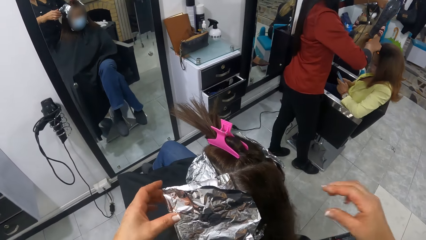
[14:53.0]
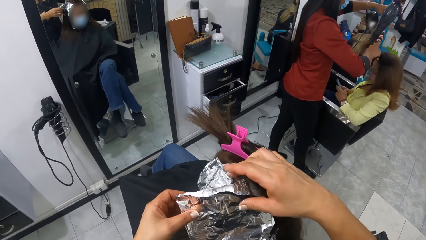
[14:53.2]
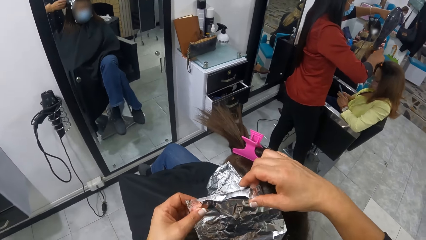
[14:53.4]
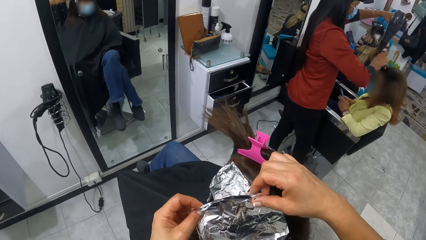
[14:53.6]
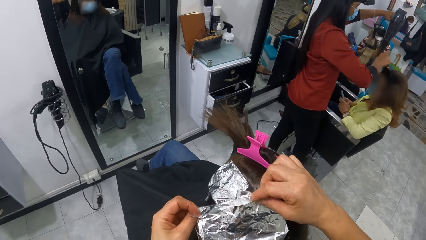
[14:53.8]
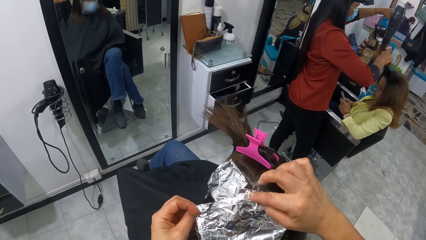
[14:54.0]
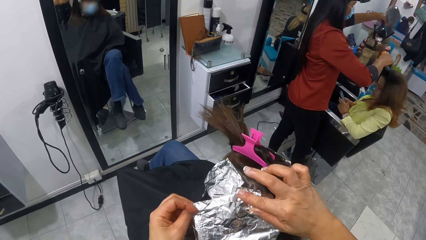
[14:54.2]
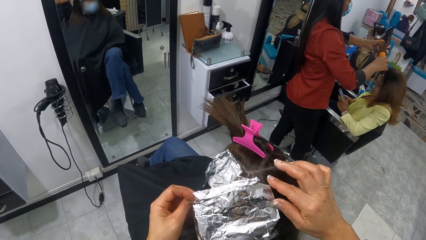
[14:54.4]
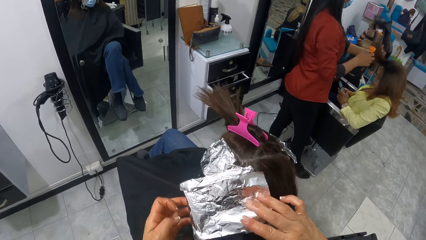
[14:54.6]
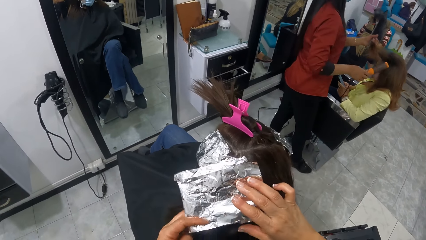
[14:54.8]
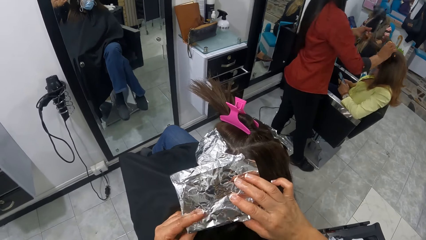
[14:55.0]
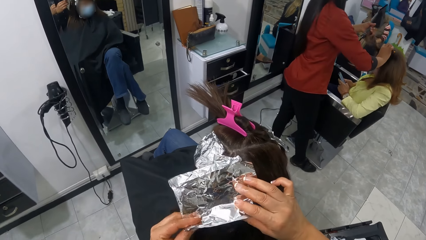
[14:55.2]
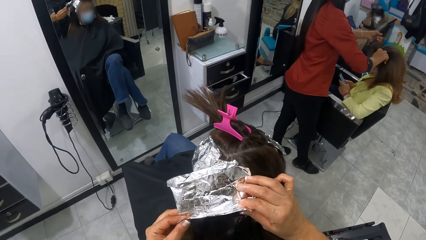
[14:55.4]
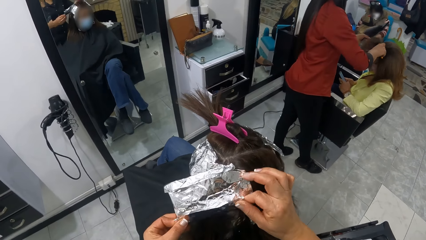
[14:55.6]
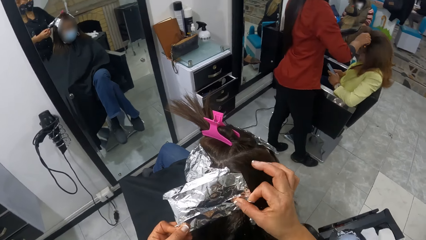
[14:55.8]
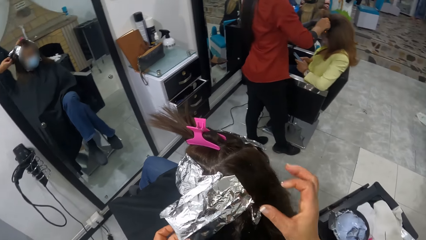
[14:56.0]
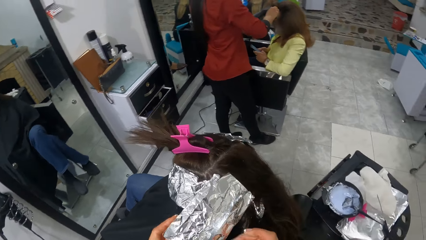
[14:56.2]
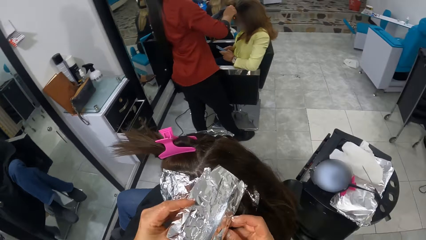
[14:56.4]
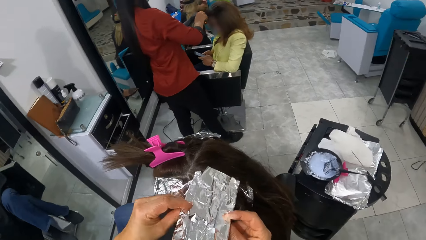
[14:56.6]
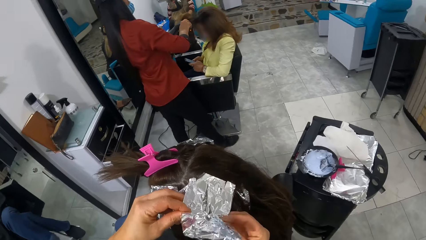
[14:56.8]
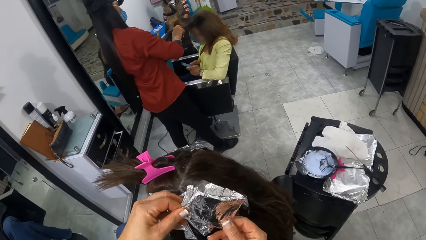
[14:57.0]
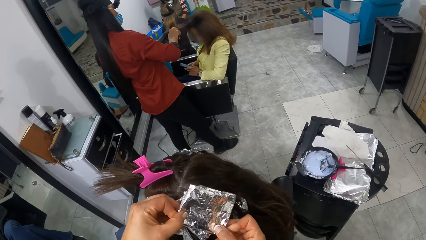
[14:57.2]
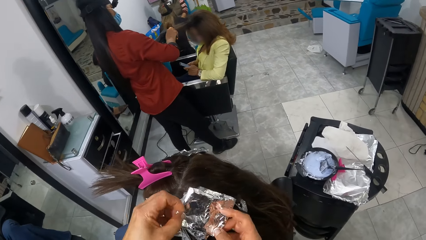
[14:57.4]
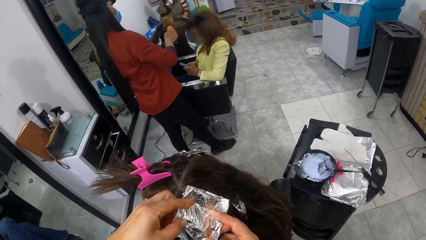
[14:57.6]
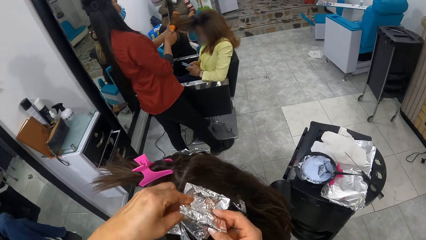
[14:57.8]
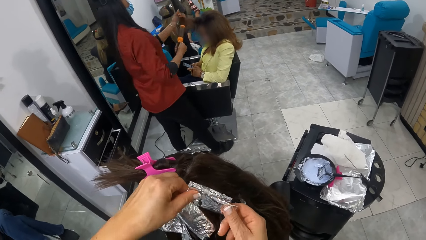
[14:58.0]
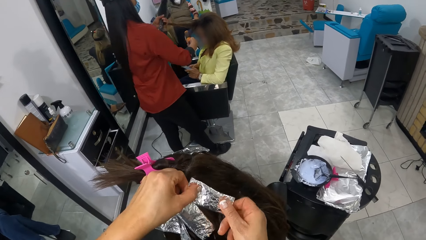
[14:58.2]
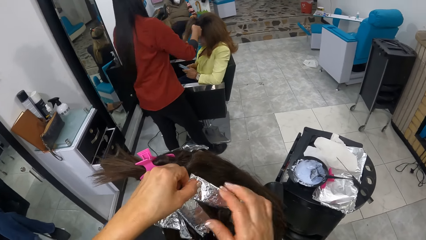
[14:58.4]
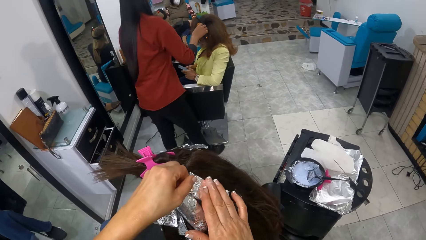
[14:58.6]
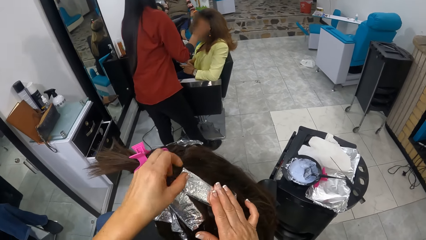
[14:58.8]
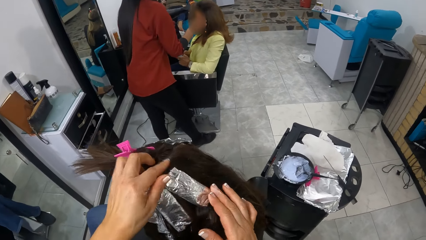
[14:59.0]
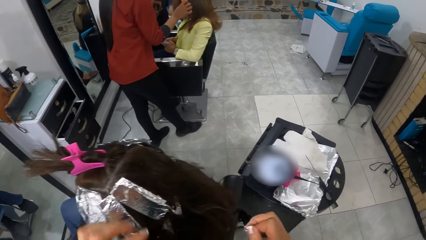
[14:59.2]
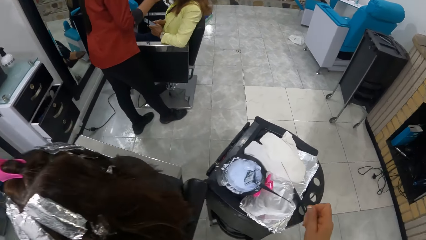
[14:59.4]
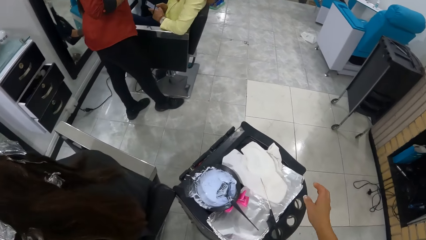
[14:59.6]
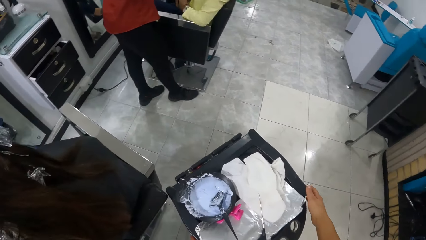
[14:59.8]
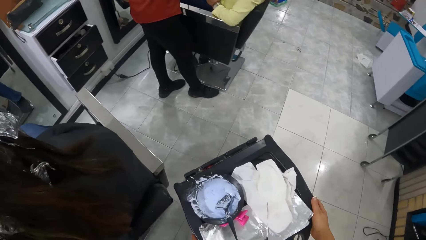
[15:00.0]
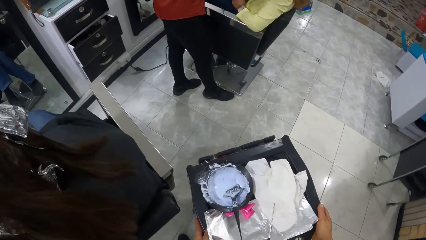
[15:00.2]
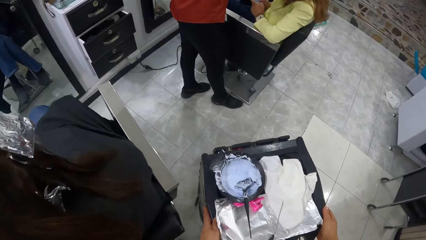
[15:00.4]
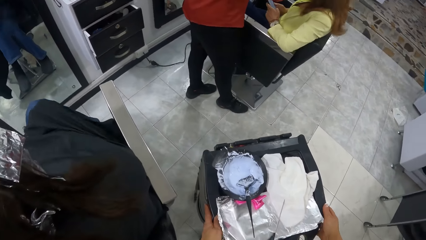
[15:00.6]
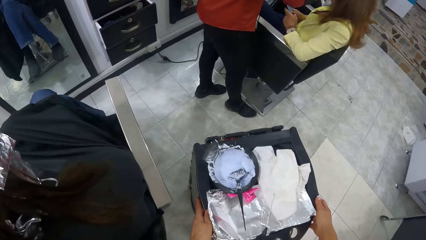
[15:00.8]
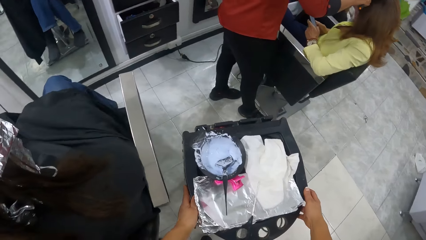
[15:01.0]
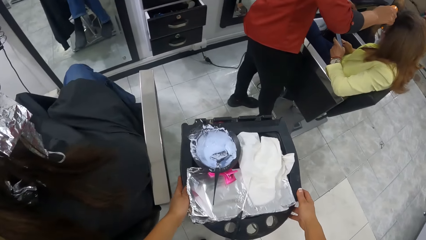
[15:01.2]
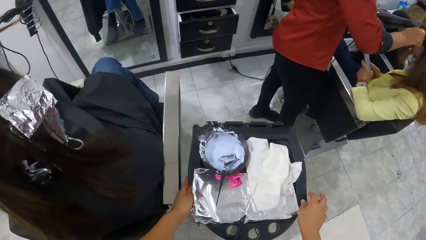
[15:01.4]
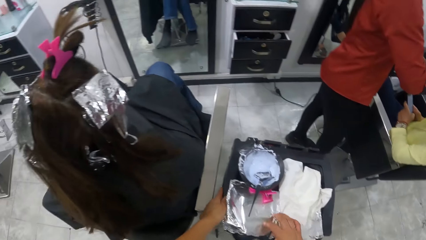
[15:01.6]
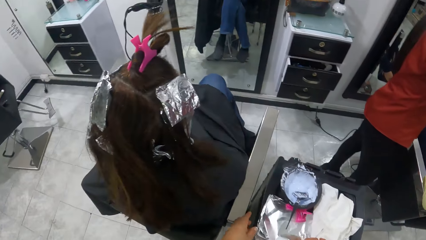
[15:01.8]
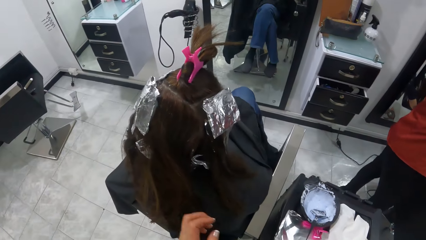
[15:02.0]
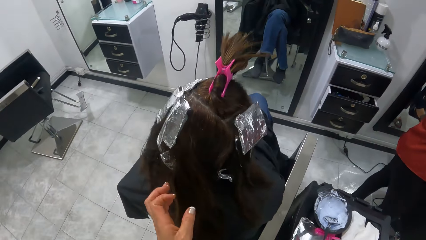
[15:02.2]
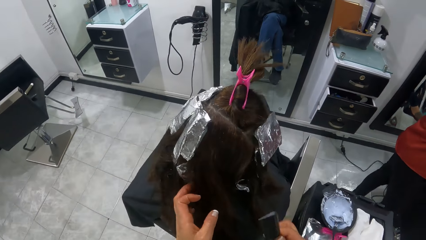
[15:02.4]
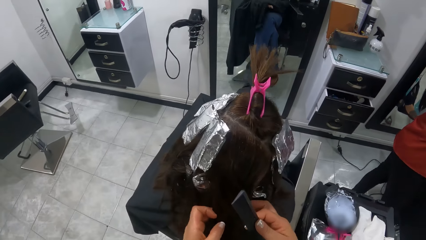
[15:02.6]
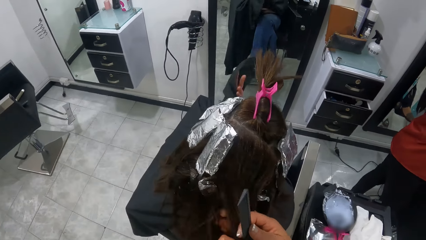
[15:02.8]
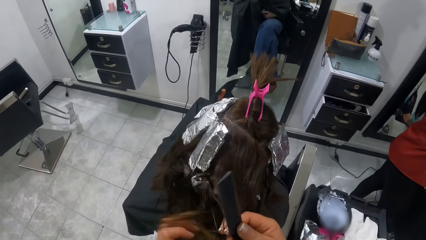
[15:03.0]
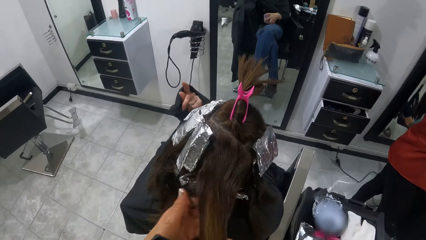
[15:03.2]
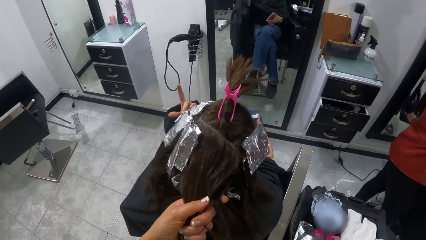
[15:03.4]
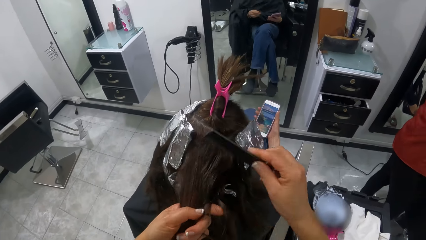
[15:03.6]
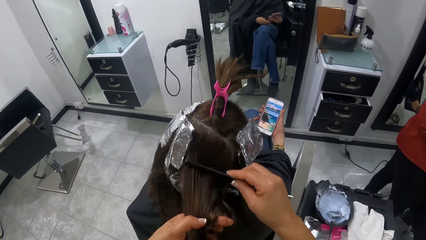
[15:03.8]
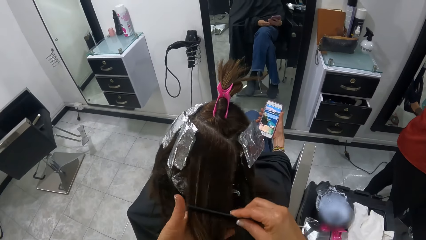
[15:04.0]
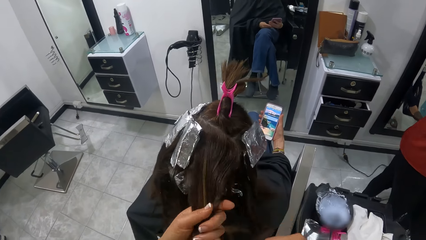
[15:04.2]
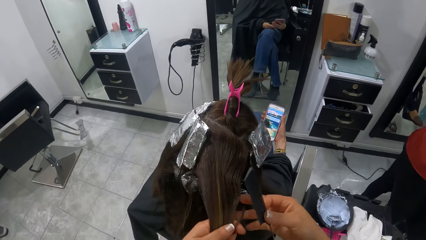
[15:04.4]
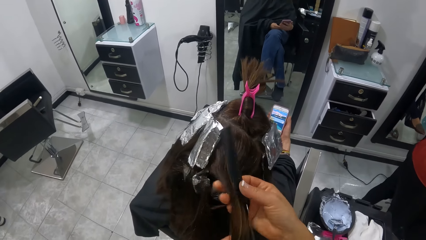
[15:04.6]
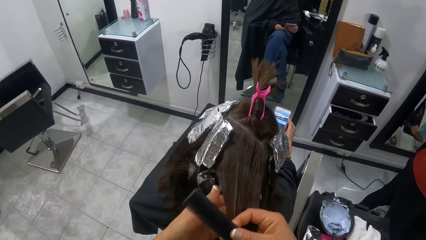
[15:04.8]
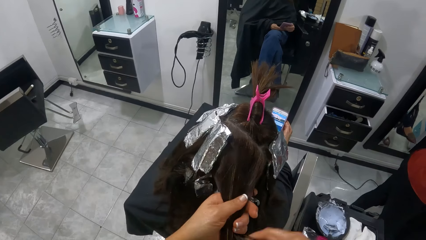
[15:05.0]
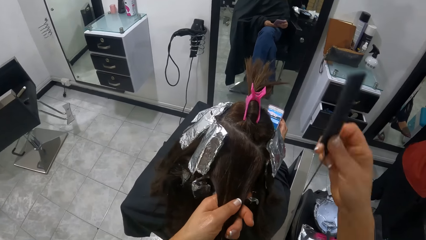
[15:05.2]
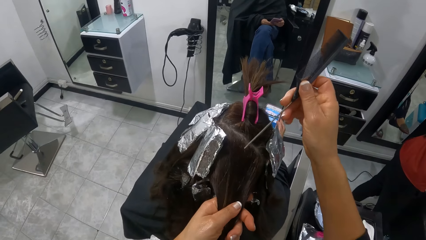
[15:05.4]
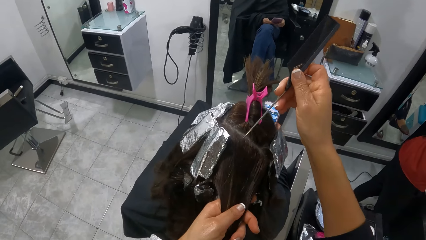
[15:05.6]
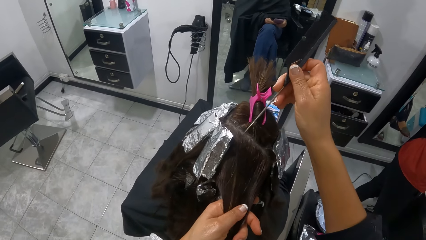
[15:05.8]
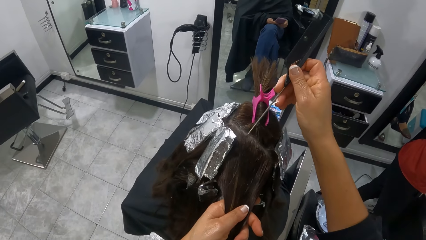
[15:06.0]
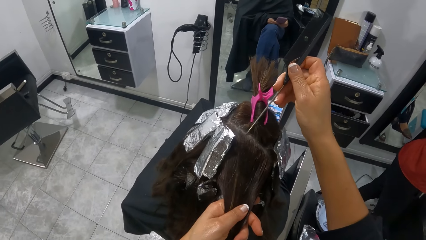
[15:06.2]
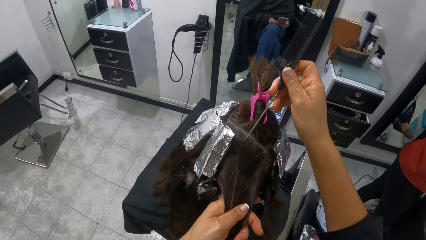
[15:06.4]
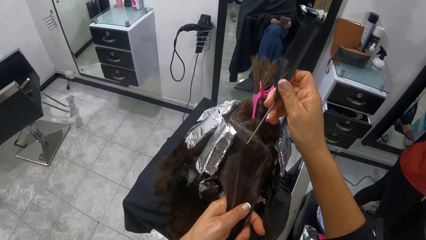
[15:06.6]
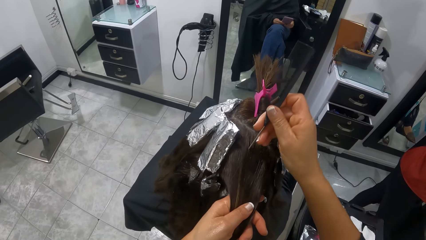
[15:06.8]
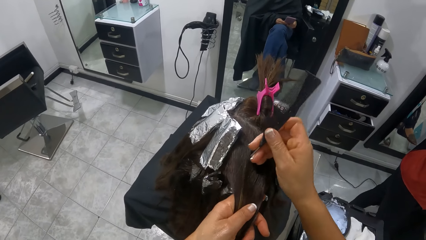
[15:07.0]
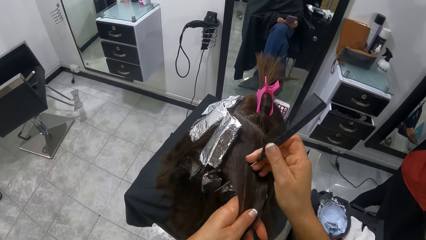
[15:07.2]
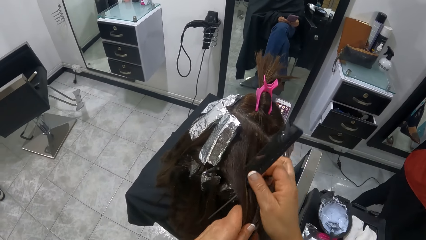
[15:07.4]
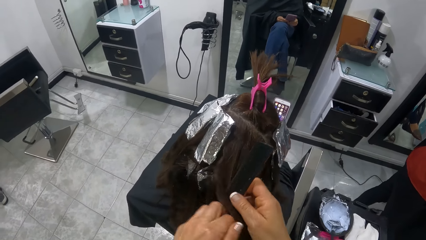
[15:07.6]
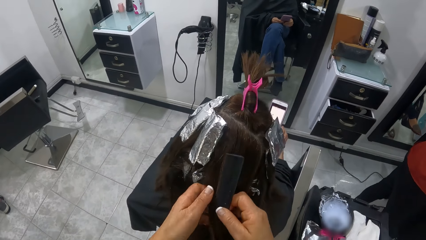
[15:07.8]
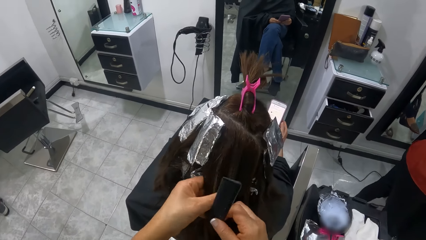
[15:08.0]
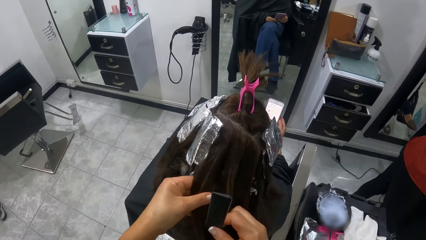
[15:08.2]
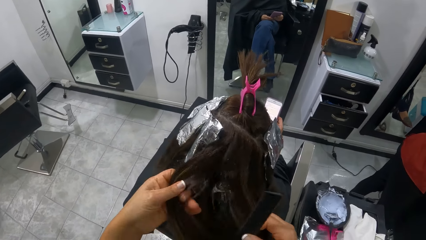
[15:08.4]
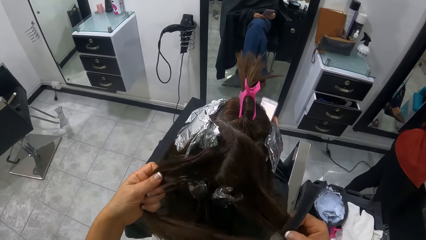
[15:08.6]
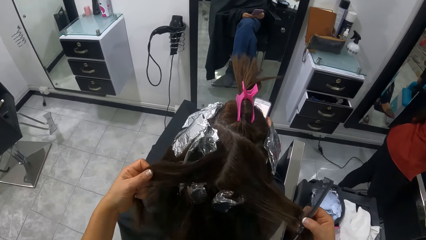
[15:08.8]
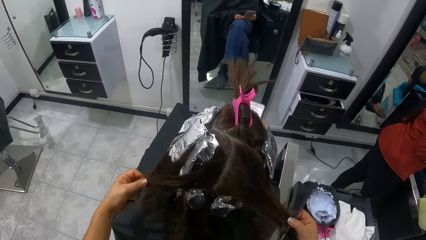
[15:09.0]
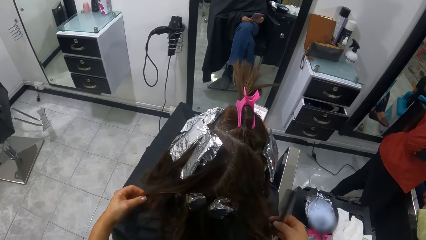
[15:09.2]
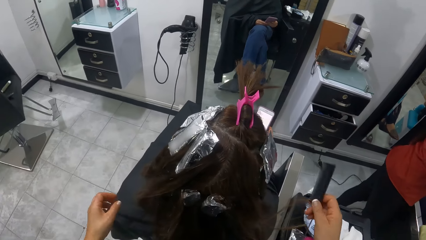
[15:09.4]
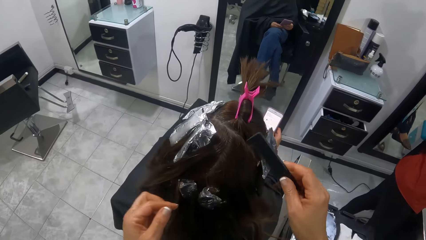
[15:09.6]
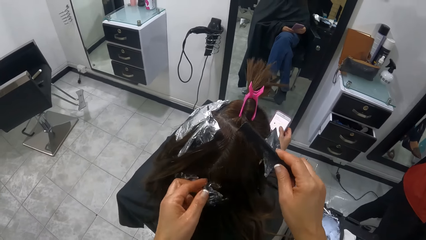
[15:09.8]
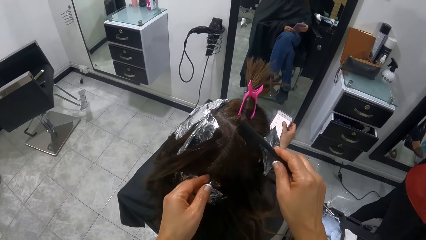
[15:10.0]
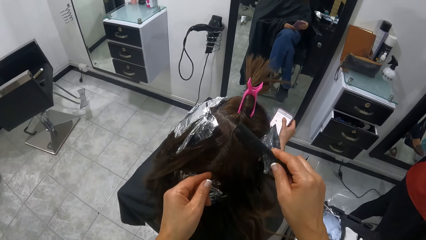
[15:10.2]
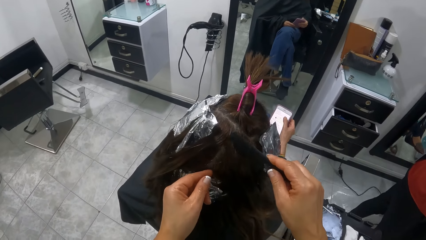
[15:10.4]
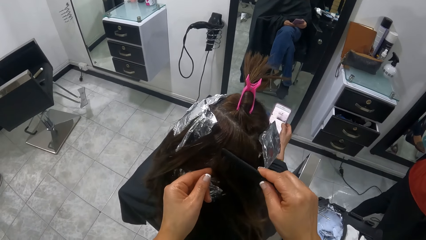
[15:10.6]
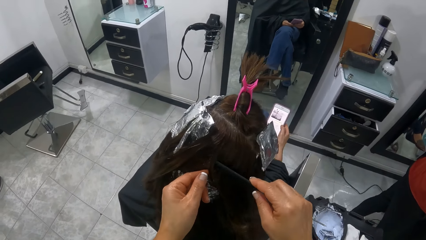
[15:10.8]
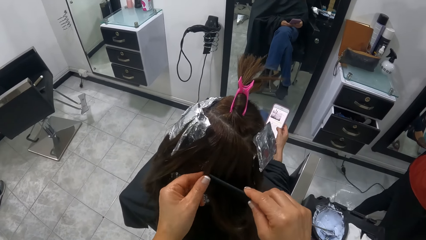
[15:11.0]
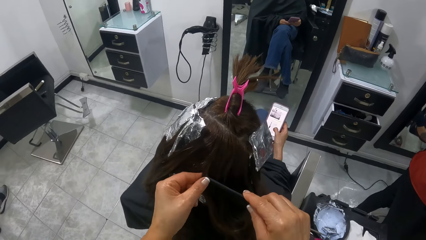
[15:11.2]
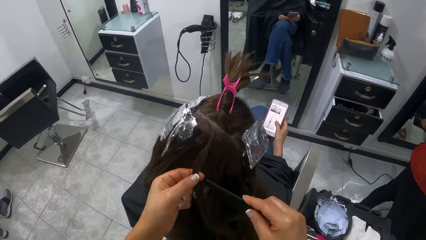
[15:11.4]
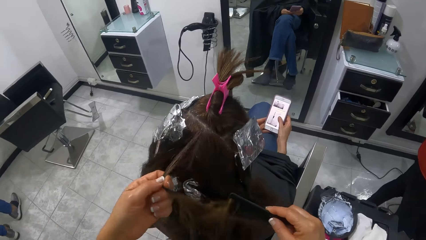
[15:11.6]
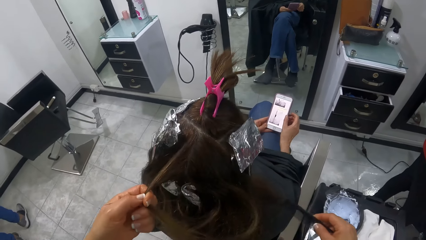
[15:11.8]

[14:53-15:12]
The camera wearer adjusts the stand with both hands. She moves the salon trolley. She picks up the parting comb on the stand with her right hand. She parts the hair of the woman with the comb in her right hand. She combs the woman's hair with the parting comb. The woman uses the phone. The camera wearer divides the woman's hair with the parting comb.
